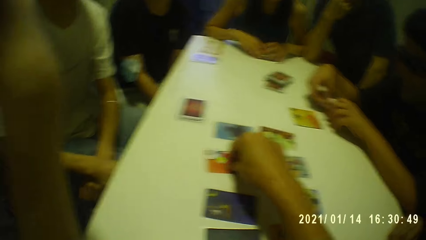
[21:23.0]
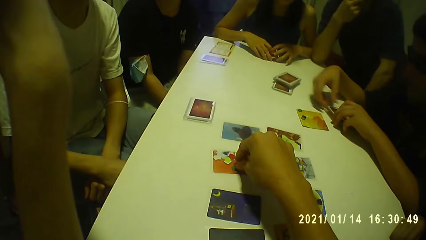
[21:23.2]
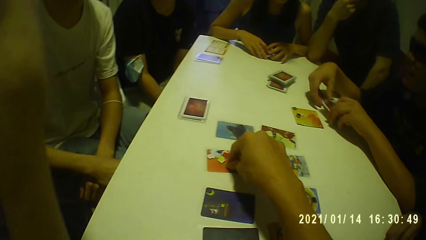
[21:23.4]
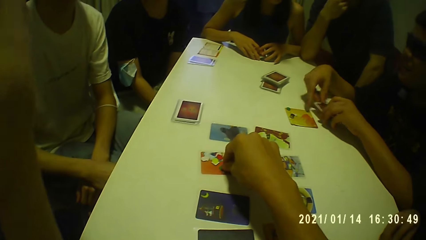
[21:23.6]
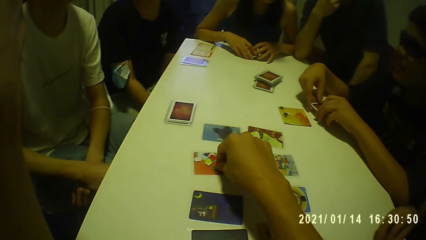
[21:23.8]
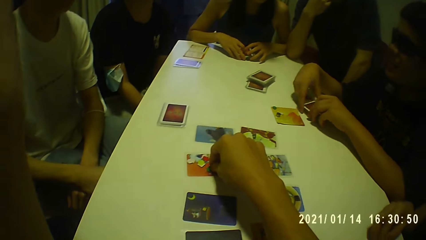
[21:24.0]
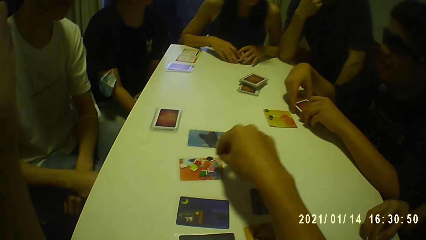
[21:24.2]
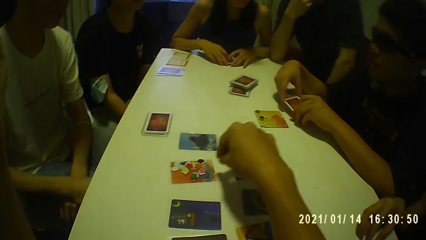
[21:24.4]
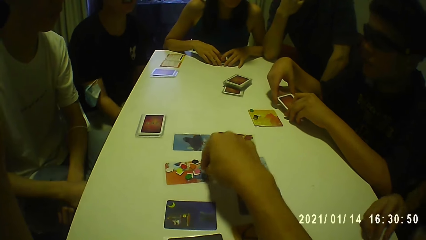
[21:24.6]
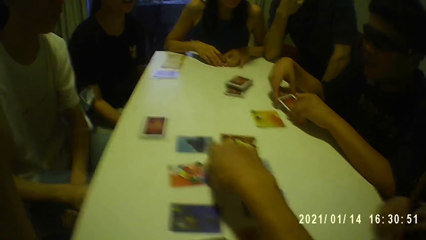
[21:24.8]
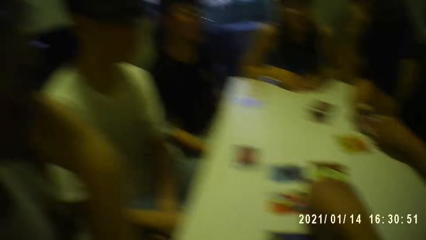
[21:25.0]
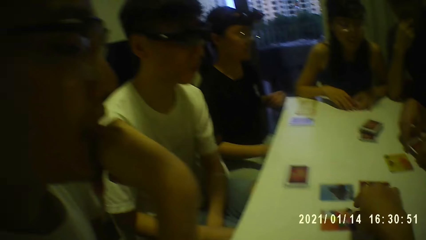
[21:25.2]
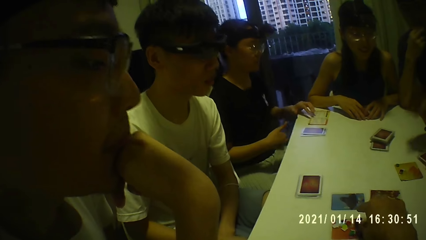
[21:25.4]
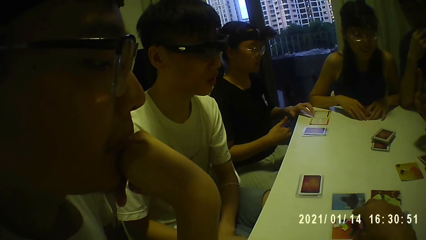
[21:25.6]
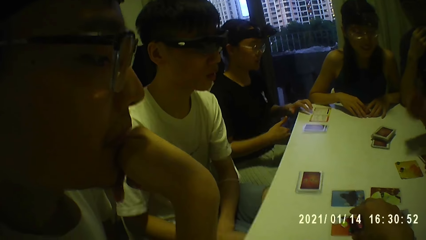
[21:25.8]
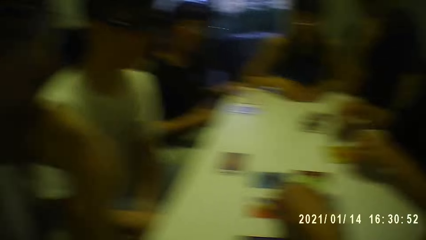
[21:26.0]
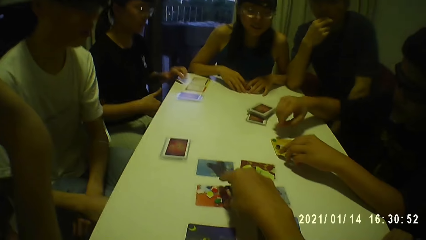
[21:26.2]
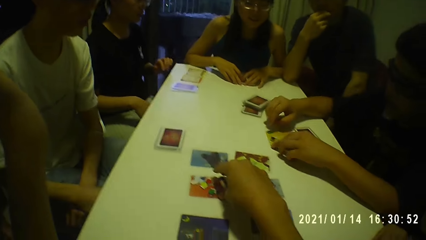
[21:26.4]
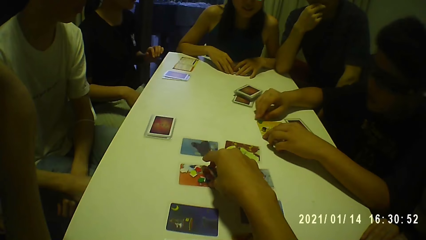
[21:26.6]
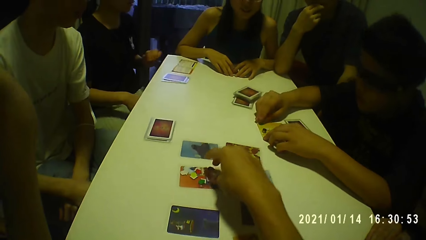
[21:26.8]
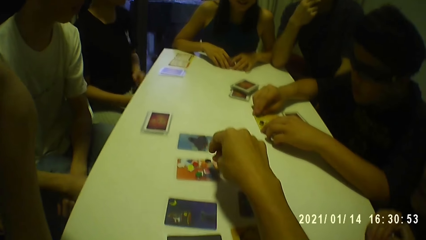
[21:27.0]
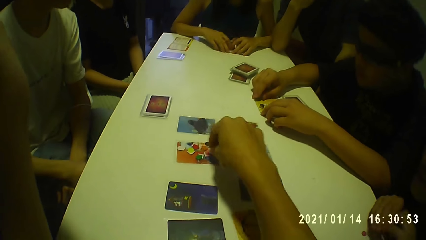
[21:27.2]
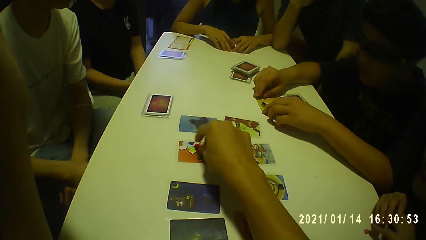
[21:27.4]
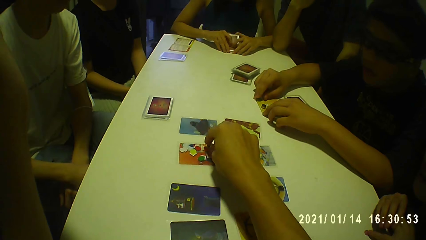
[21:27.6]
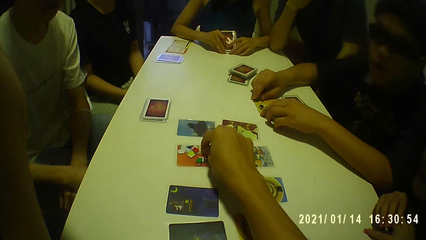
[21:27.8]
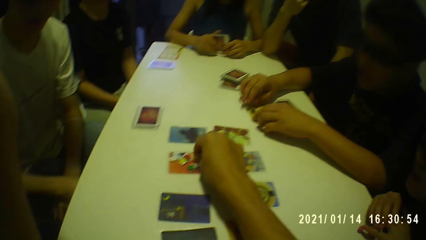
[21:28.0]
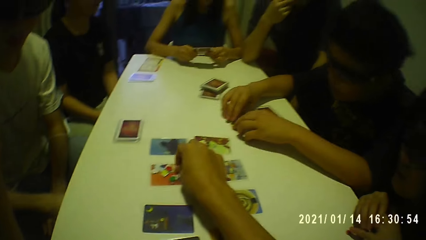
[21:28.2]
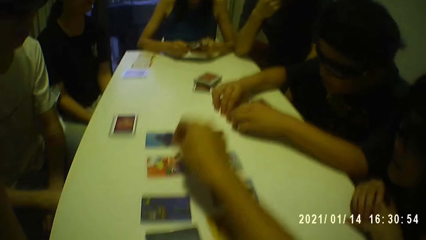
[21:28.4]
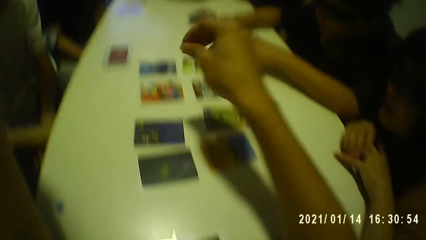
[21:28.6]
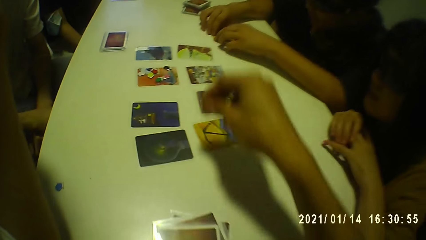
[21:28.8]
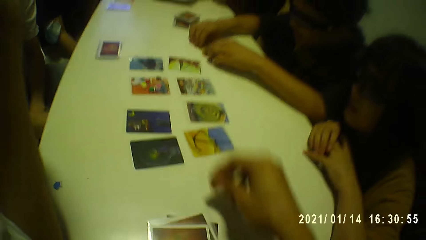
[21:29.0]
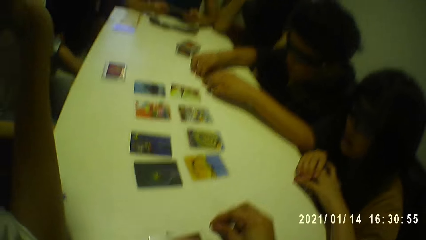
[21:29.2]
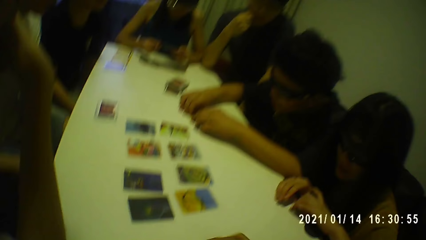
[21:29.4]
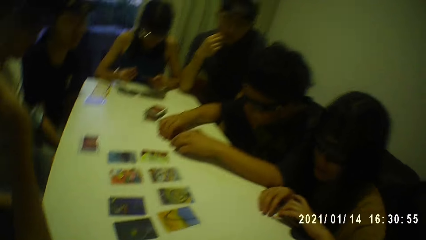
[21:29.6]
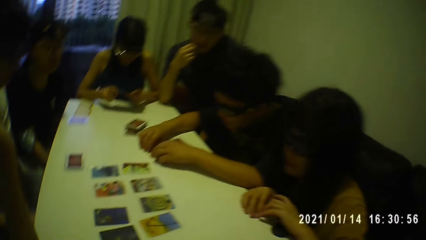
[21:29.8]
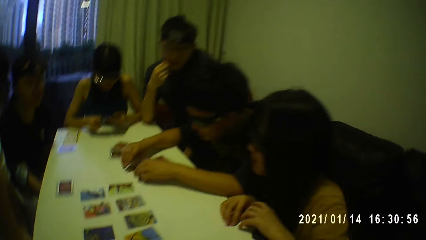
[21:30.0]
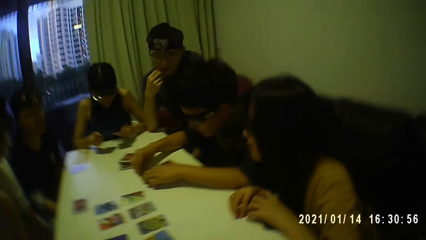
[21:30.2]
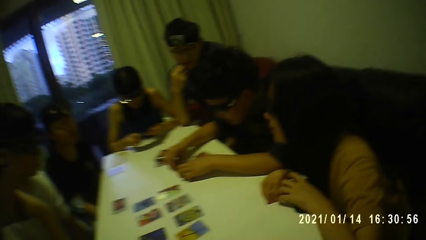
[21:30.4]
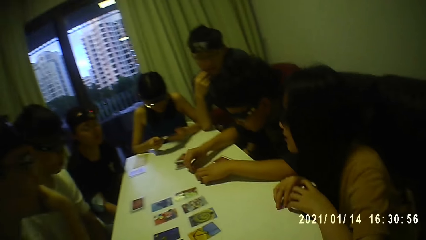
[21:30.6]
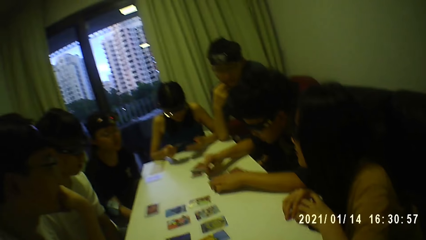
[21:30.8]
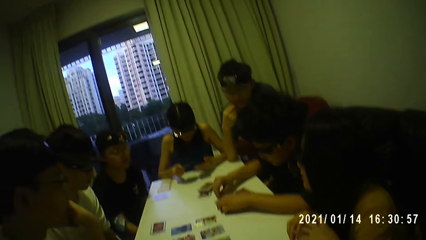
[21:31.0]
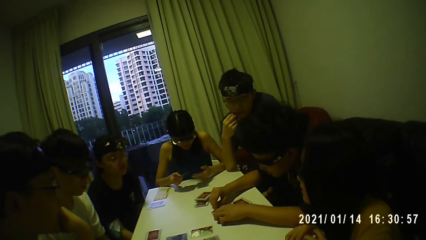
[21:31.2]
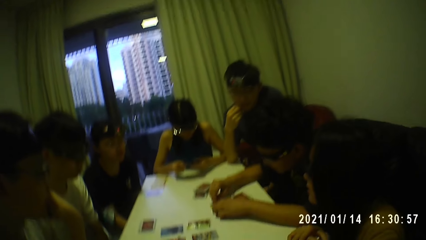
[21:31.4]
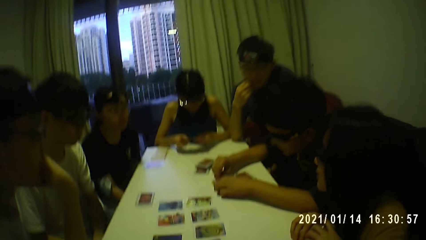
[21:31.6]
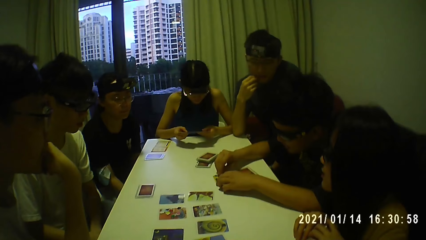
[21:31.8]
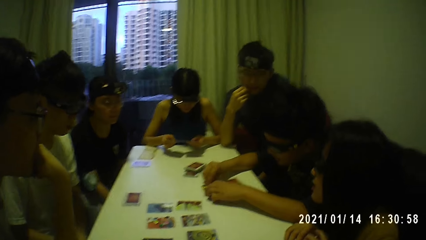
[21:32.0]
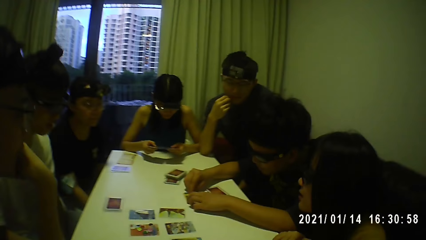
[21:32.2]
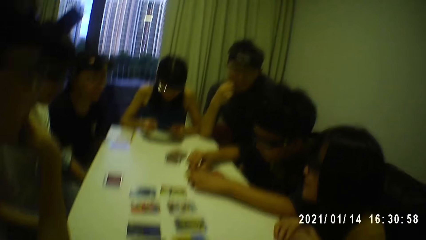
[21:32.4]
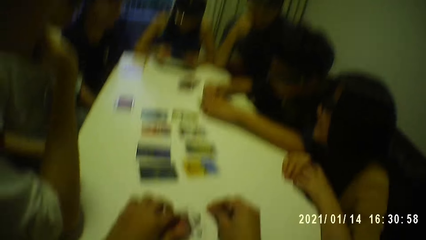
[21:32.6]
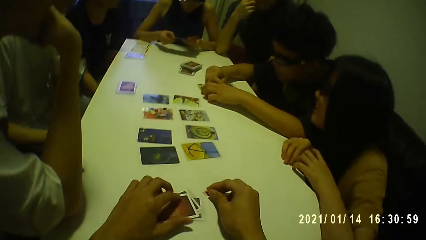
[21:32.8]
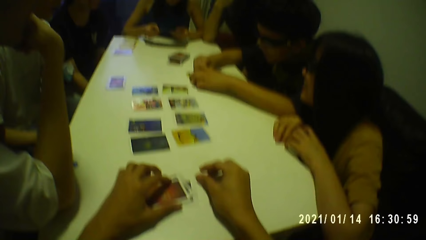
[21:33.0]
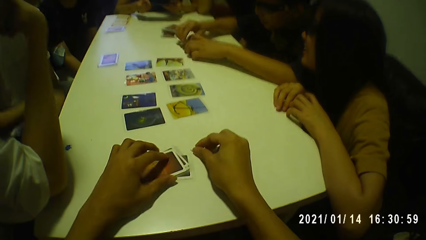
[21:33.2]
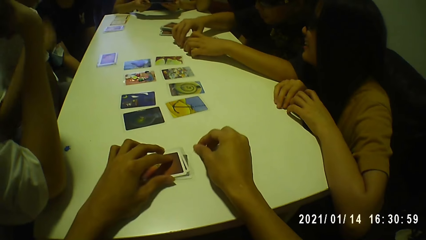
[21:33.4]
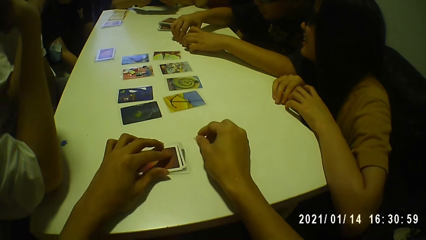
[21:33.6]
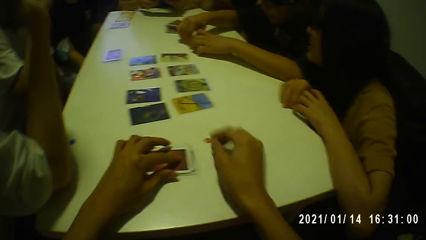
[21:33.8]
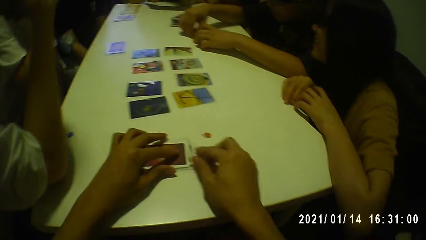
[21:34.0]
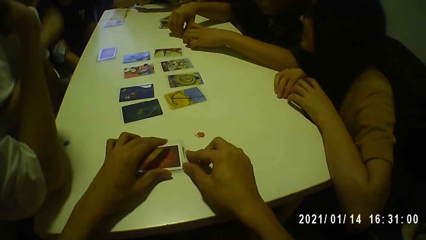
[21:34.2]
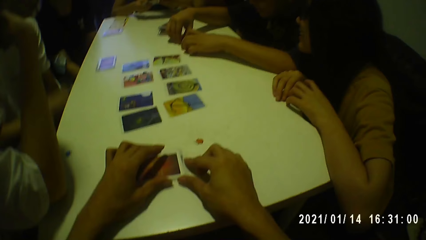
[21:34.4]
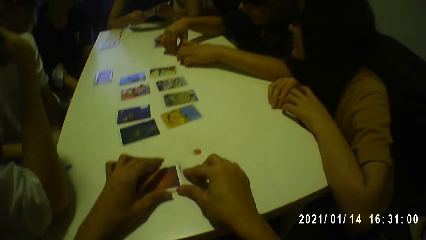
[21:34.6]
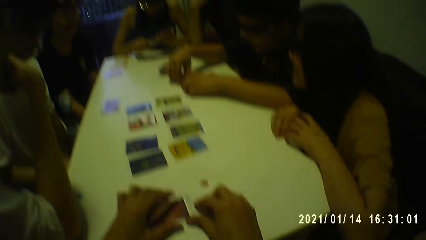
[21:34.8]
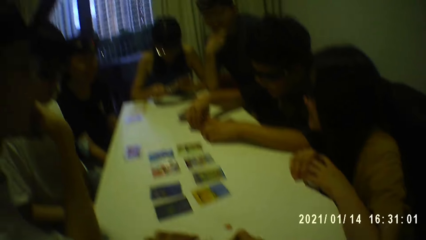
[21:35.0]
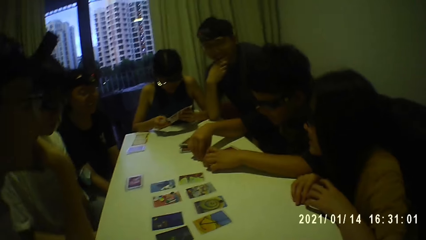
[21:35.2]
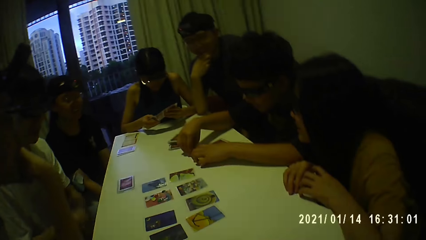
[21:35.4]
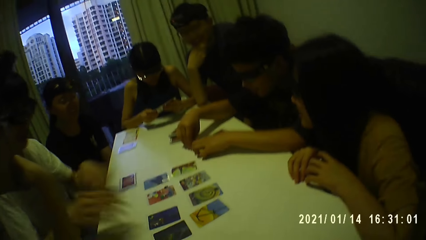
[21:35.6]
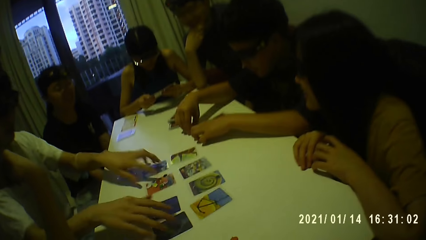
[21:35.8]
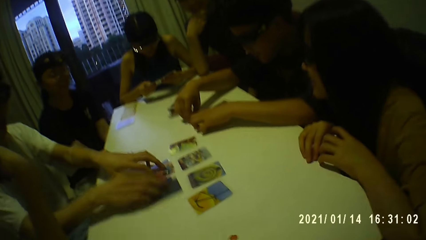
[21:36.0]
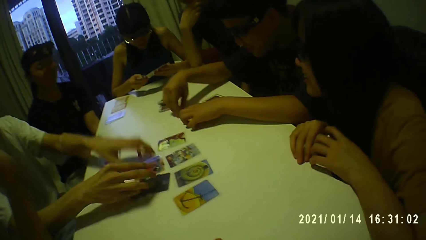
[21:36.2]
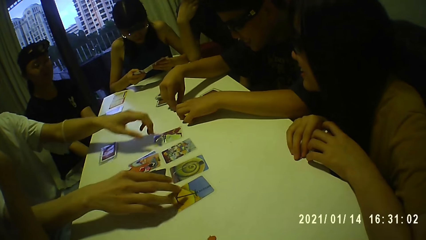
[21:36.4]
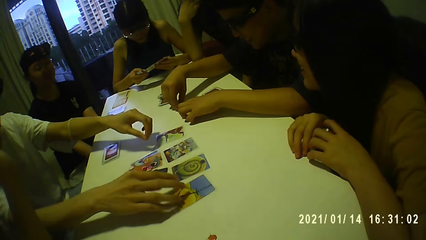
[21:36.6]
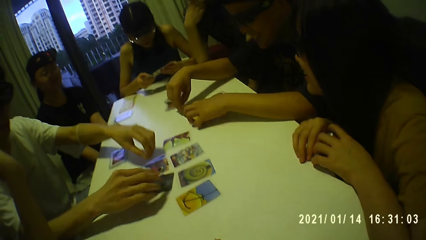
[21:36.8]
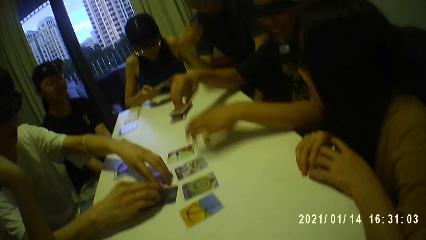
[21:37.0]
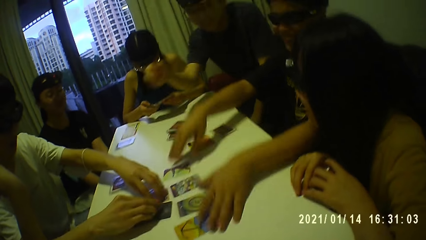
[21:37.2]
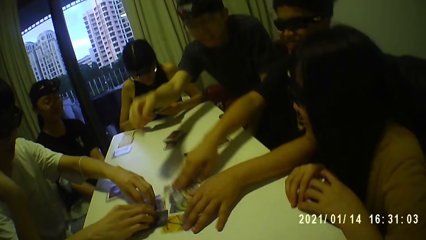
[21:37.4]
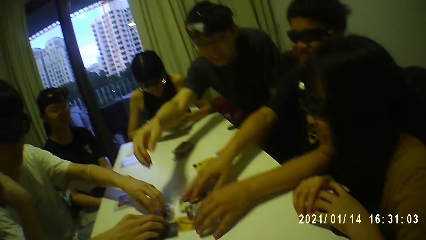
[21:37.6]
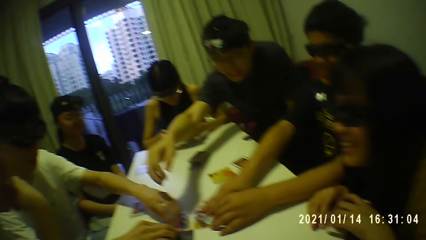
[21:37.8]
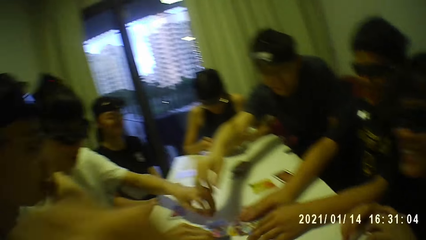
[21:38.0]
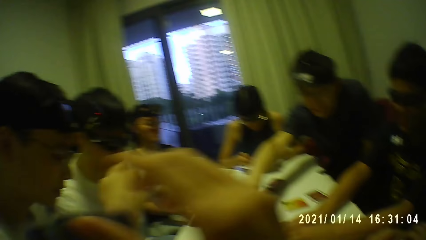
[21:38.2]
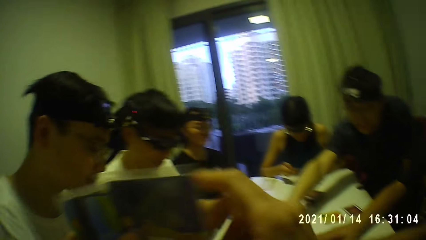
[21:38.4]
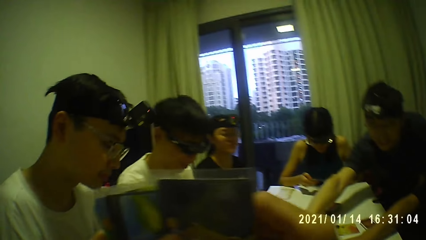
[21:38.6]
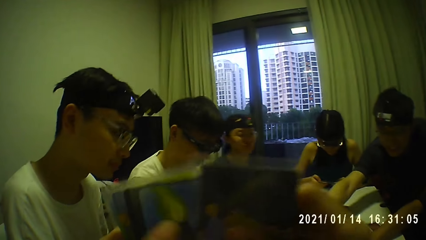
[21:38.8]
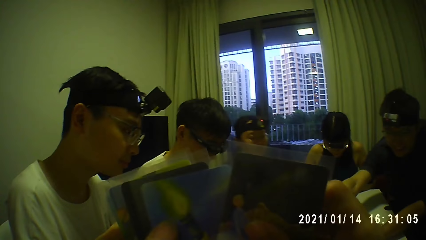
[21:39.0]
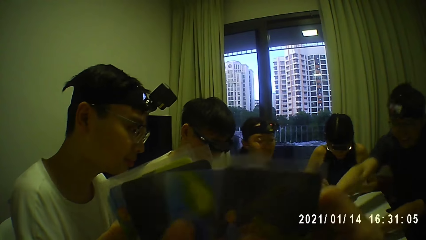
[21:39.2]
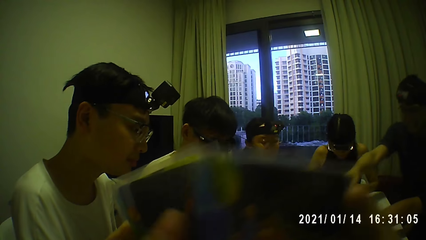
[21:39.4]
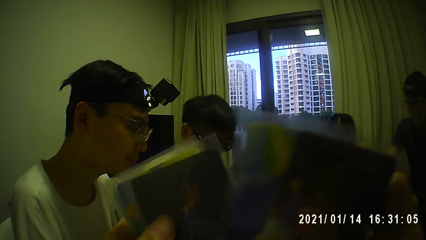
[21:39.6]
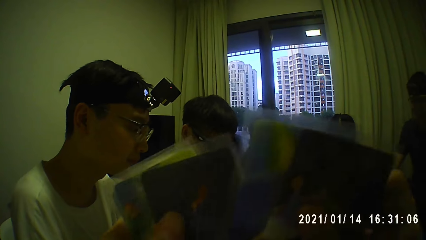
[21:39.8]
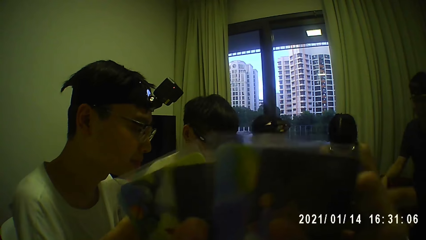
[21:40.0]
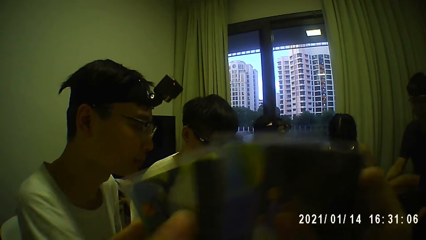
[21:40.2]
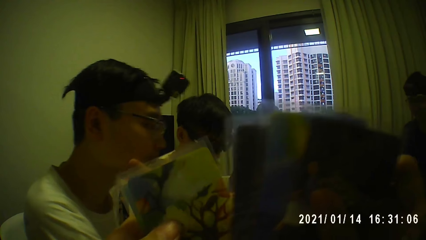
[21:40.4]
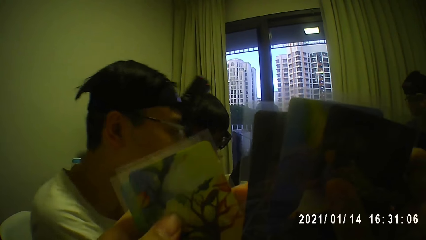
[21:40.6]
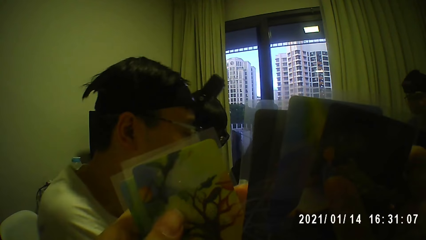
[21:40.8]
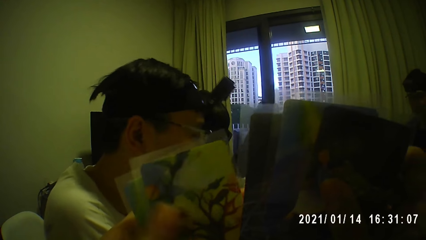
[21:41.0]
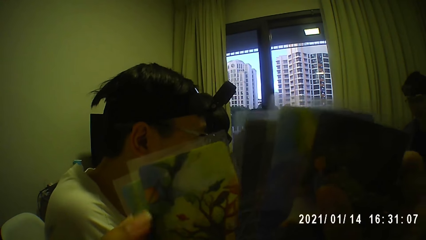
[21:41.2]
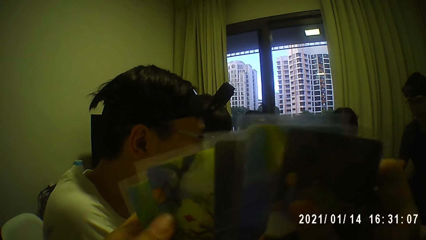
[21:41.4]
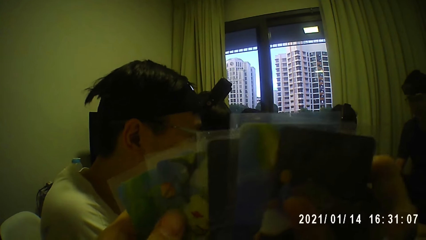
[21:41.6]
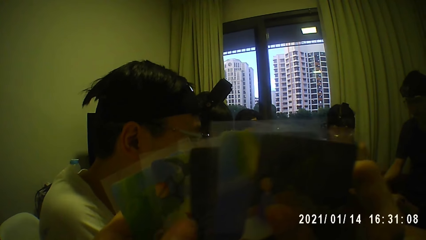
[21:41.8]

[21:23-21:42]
A woman picks the stack of cards from the table with her hands. The camera wearer picks the token from the card with his right hand. He drops the token in his right hand on the table. He moves the stack of cards on the table with his left hand. He moves the stack of cards on the table with his hands. A man moves cards on the table with his hands. Another man moves cards on the table with his hands. The camera wearer raises his hands. He shuffles cards in his hands.
